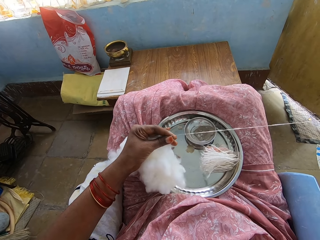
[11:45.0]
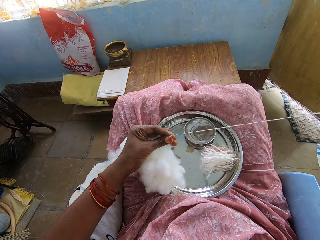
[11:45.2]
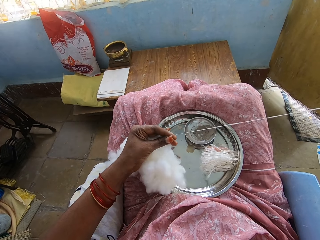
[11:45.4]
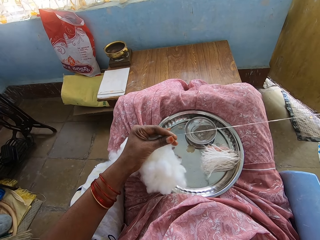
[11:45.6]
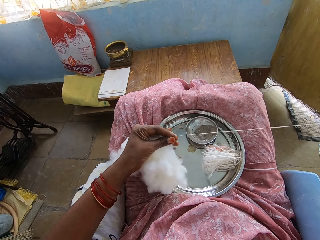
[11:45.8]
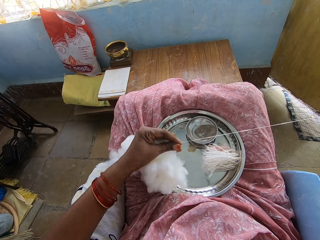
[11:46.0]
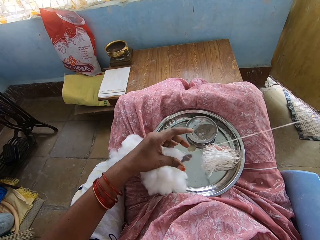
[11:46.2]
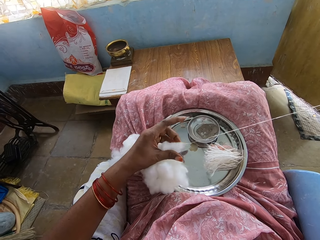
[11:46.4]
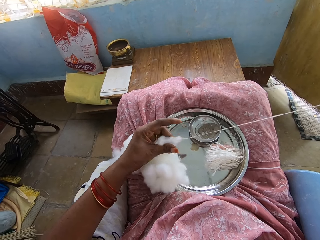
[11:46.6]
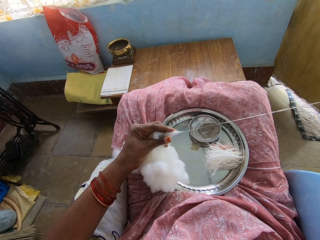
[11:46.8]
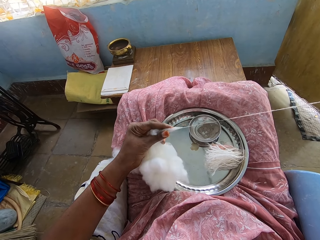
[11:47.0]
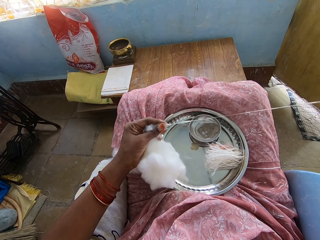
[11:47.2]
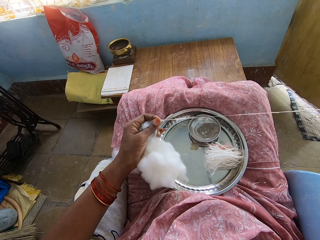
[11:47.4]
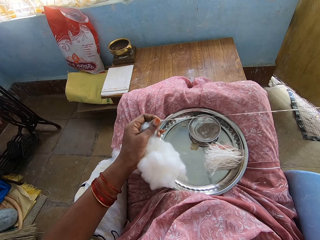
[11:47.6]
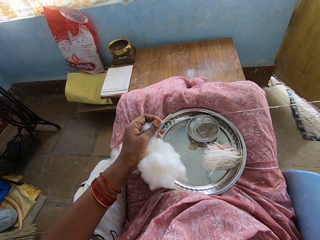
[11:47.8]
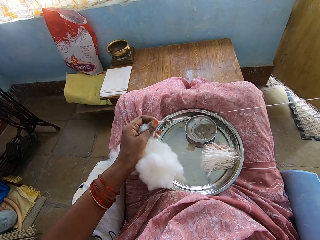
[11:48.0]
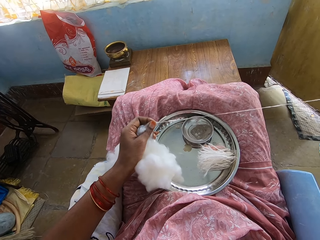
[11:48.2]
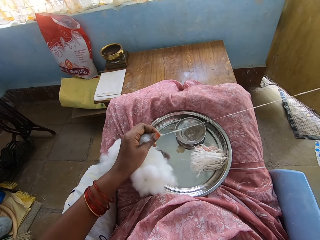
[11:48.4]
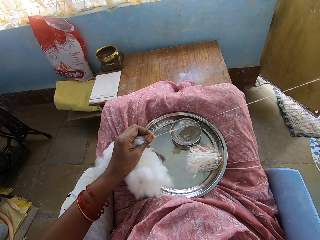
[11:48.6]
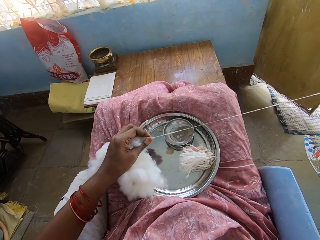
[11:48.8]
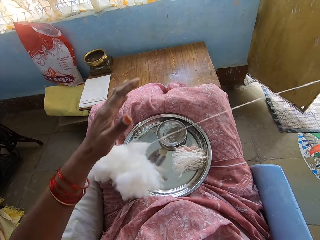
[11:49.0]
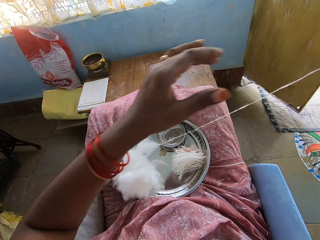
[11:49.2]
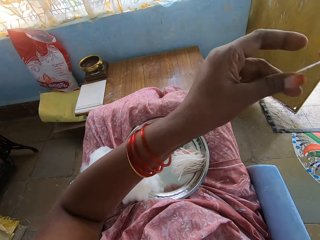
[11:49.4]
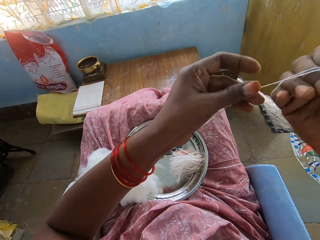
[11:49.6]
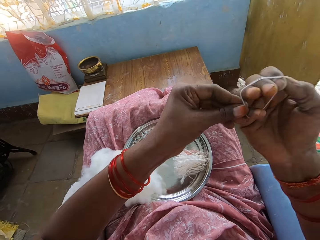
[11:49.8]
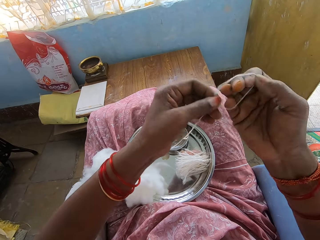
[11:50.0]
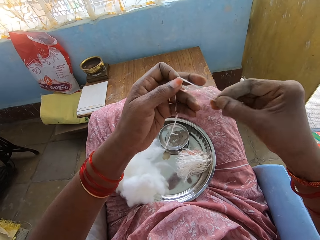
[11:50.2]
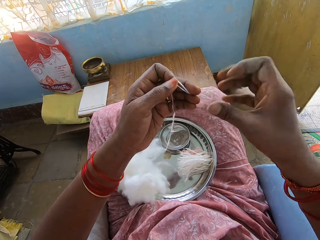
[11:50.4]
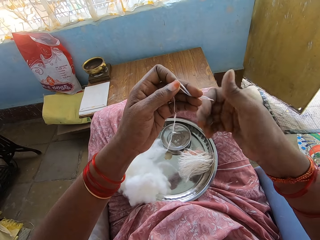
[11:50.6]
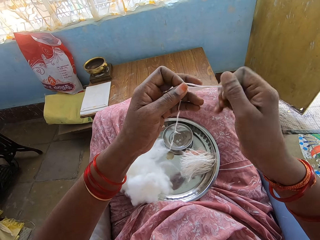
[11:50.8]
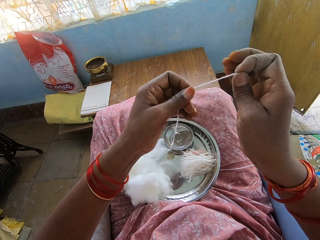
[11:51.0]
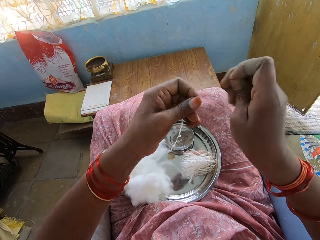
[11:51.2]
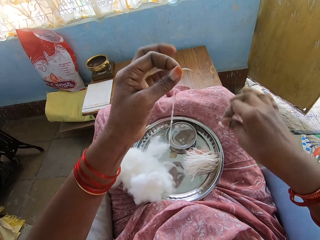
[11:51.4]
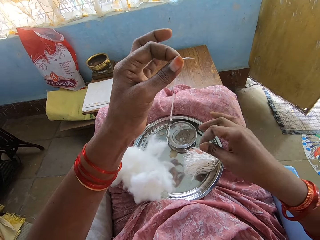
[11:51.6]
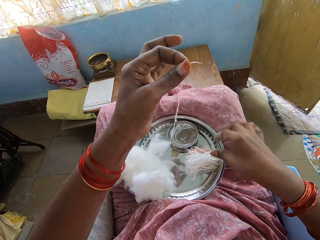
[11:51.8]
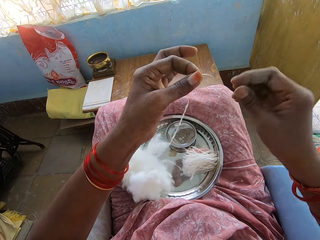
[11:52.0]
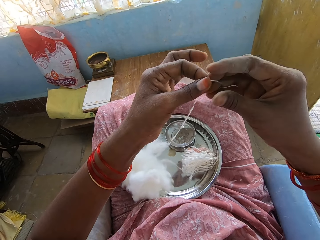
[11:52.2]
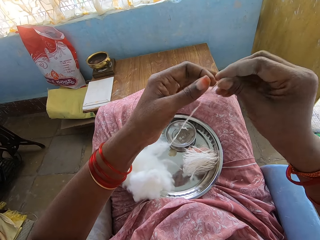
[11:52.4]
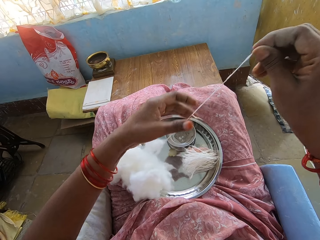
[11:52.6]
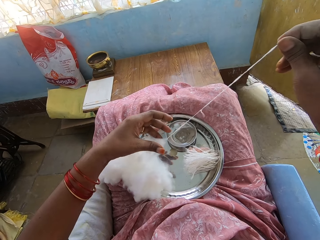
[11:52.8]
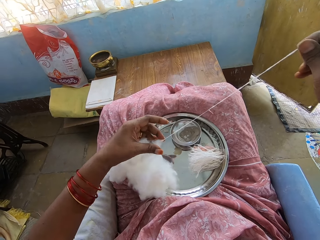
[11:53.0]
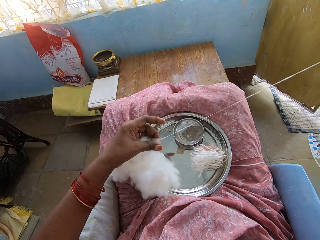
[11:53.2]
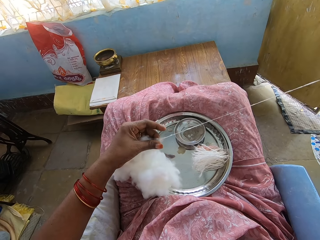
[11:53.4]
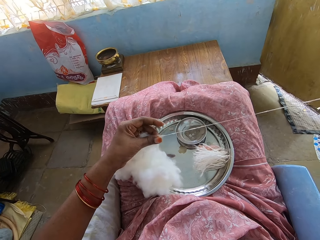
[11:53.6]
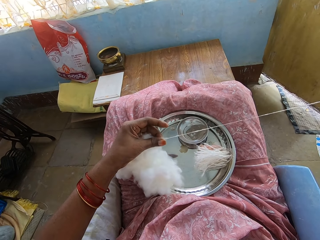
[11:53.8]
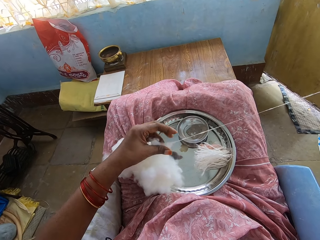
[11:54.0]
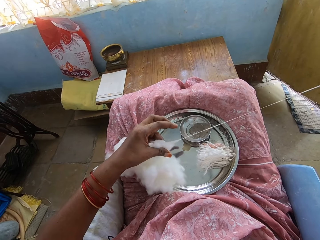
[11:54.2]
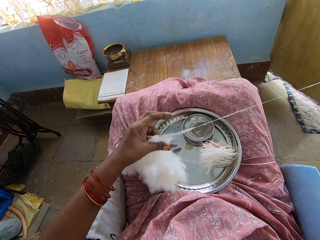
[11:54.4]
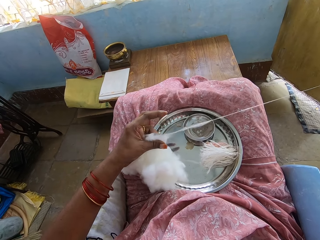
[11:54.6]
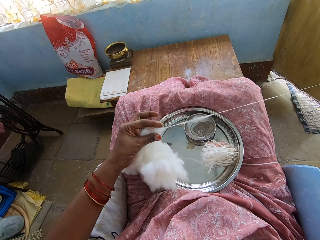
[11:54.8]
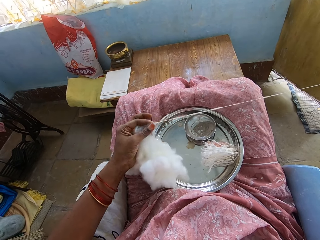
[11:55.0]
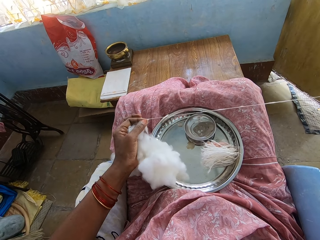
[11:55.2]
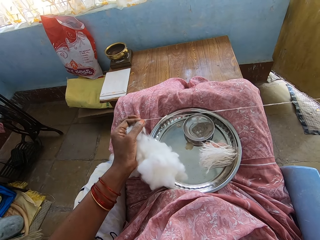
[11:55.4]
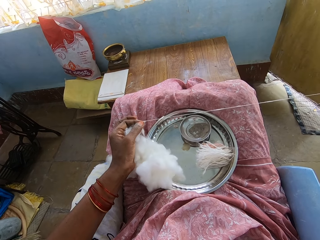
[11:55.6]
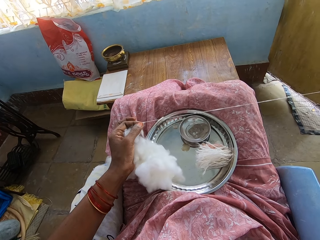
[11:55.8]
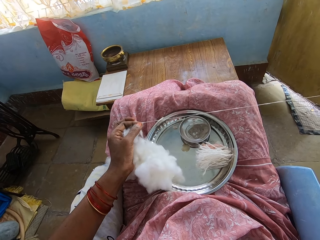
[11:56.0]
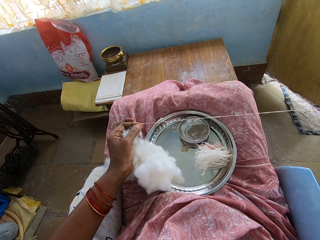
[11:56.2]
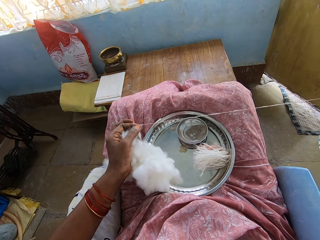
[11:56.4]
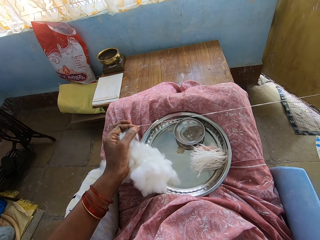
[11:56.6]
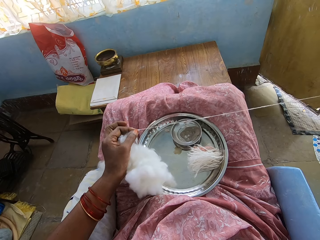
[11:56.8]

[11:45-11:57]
The camera wearer rolls the cotton wool on the hand, removes the rolled part from the hand, cuts the cotton wool, places the cotton wool on the tray, and pulls the cotton into a thin layer.

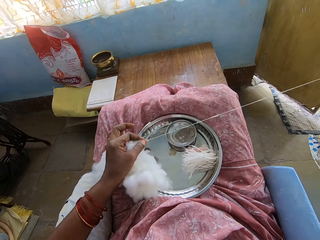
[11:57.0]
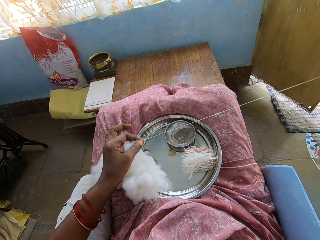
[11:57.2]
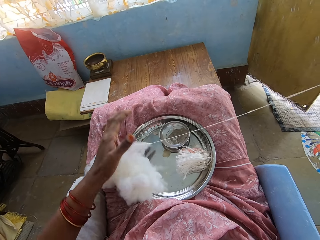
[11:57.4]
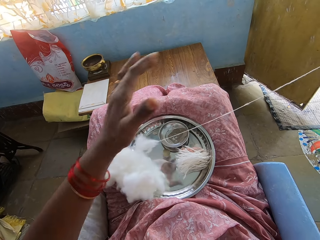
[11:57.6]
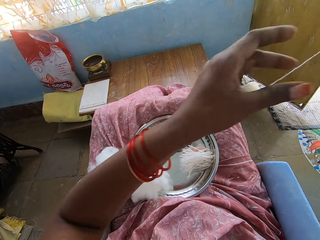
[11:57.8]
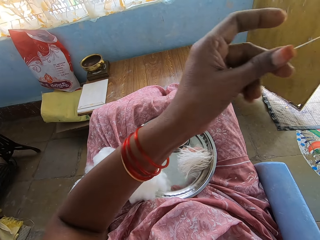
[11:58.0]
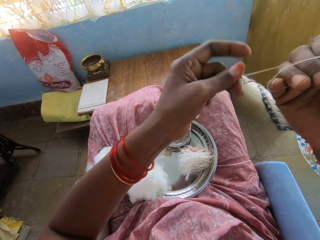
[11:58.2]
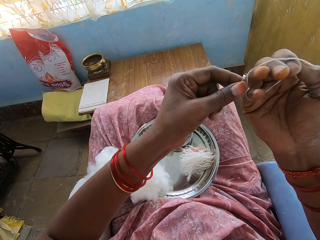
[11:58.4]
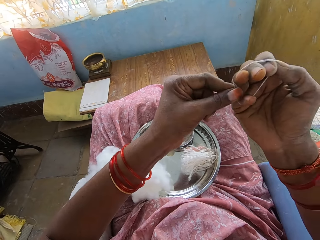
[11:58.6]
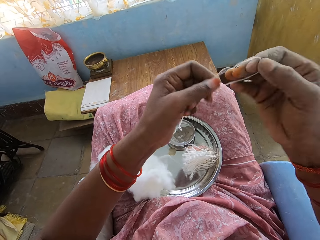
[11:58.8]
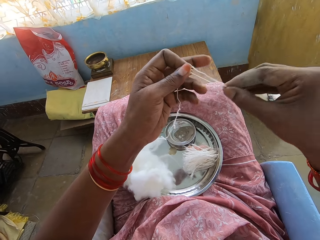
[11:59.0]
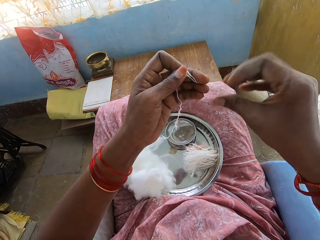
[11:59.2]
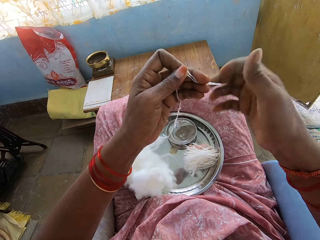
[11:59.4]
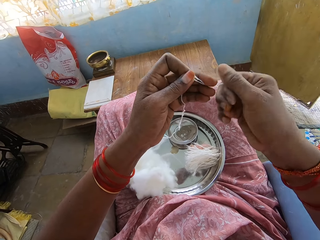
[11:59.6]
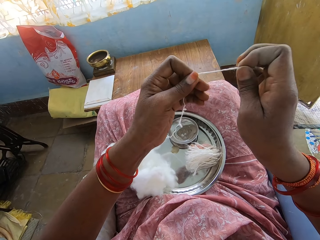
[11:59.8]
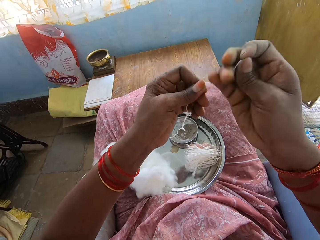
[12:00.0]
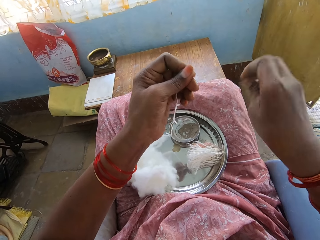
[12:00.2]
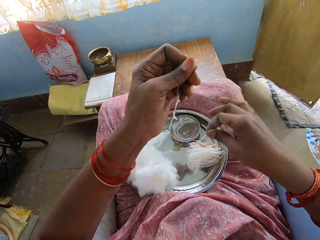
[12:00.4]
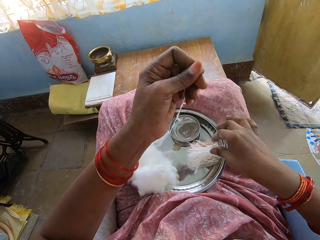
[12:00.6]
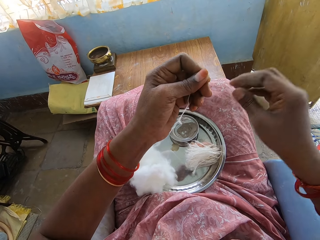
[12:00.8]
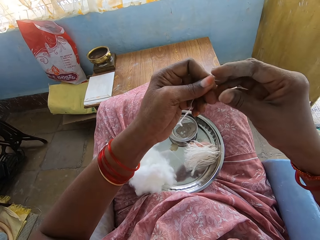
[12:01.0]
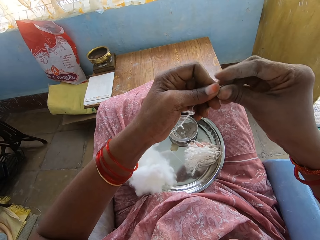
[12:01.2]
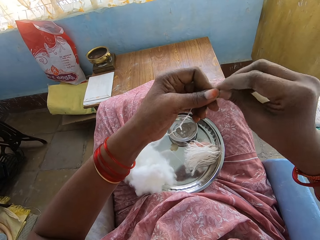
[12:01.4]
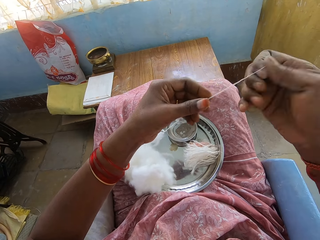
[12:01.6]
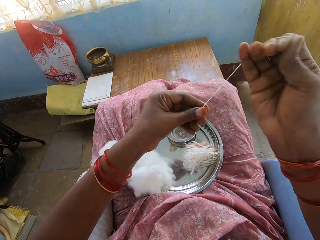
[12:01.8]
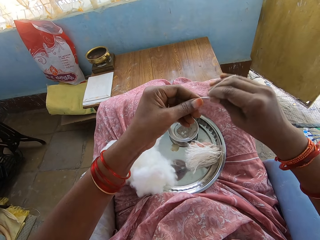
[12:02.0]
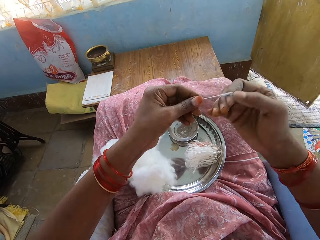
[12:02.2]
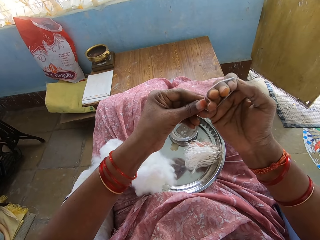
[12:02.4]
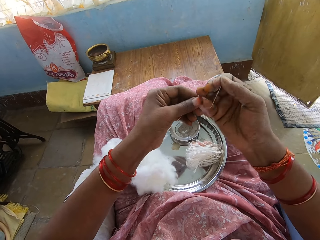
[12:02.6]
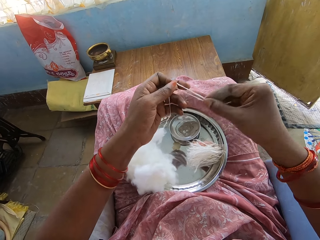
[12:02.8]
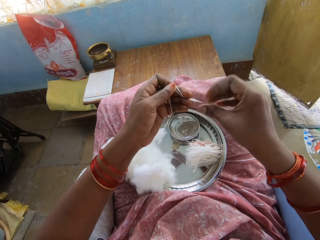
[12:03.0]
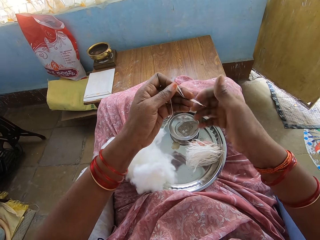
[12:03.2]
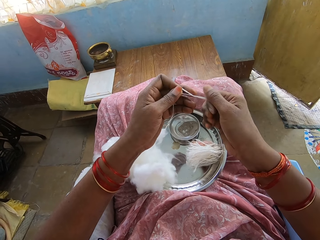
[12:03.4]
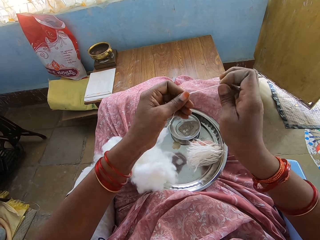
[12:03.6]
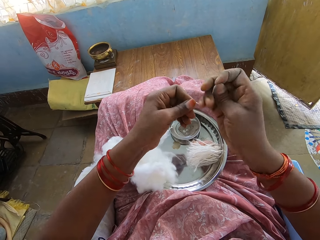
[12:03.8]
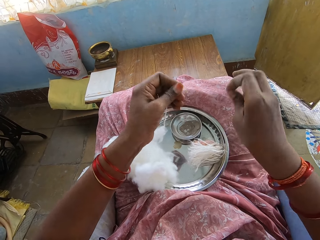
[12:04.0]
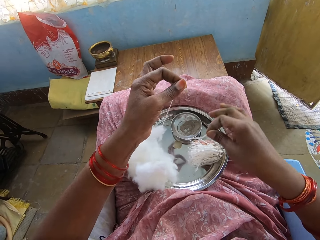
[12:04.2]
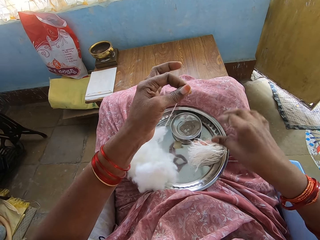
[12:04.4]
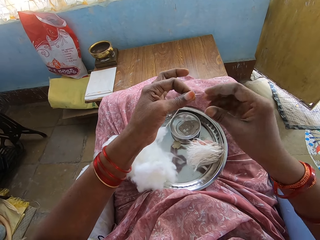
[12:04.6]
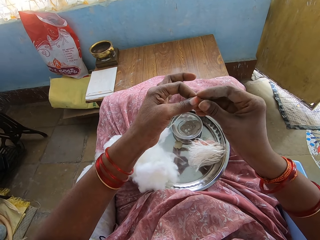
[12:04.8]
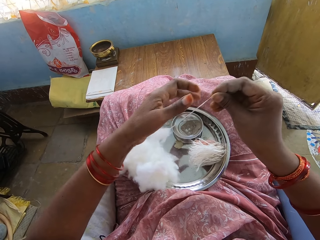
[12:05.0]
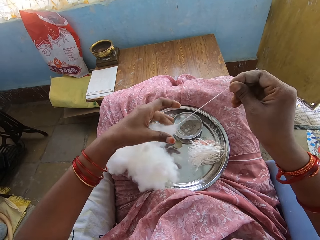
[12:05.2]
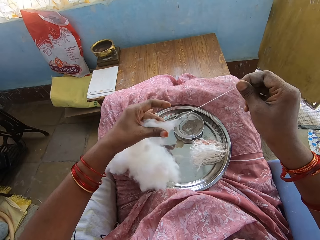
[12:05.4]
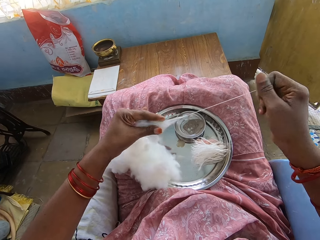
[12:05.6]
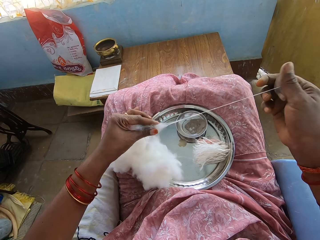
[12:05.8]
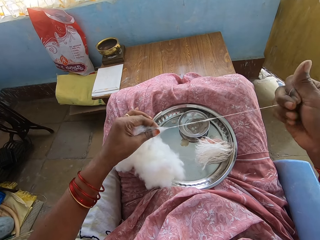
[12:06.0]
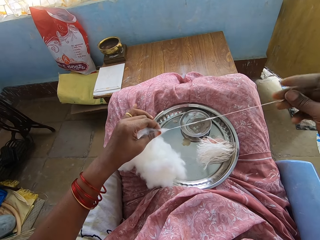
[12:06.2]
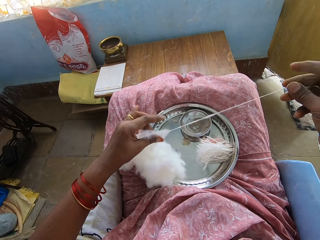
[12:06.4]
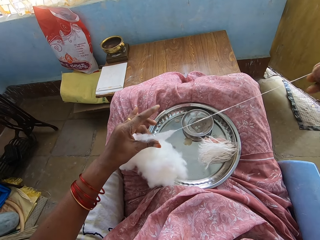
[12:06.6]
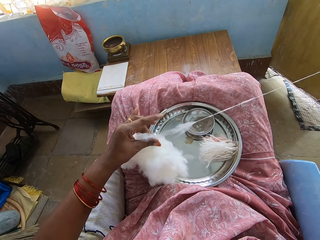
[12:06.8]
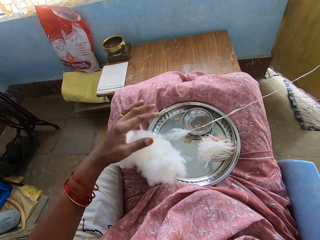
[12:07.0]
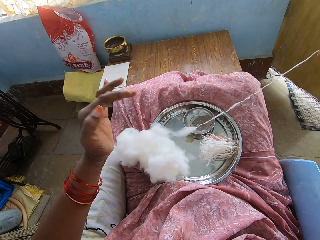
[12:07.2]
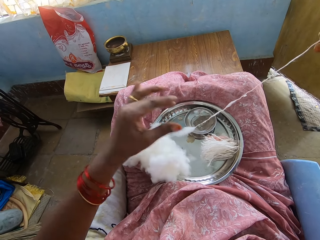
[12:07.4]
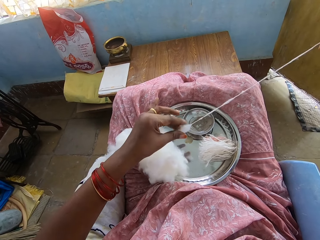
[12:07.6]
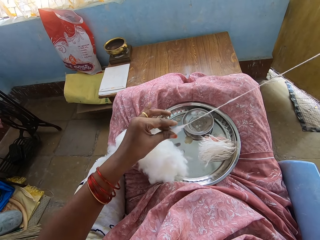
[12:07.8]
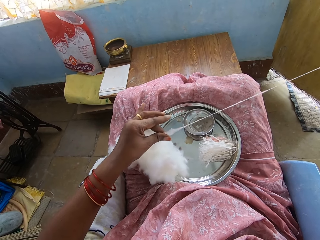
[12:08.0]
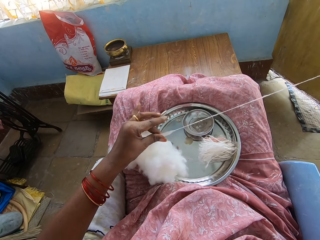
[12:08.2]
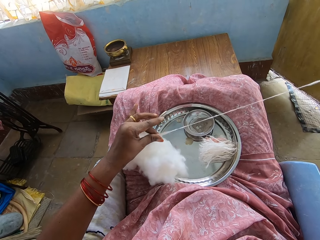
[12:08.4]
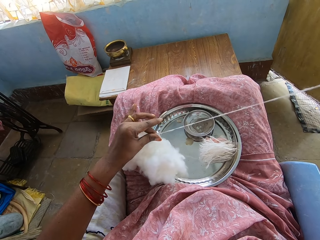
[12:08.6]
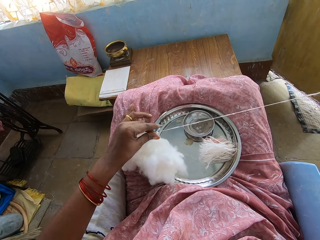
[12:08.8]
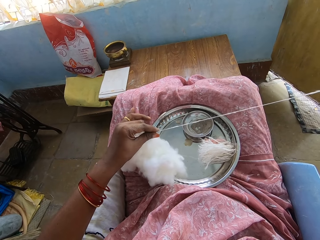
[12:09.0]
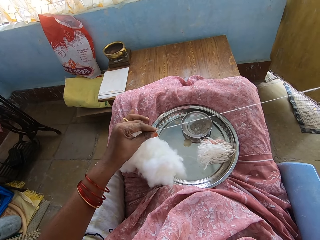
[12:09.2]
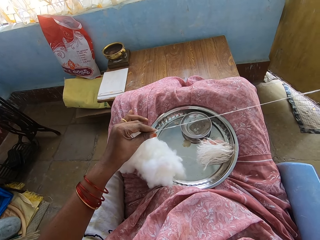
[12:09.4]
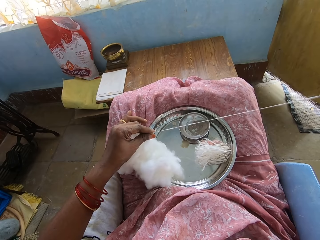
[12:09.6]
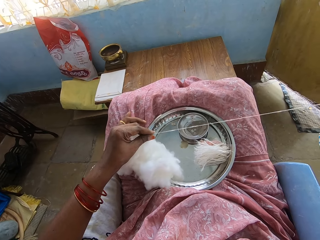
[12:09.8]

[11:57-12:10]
The camera wearer removes the rolled part from the hand, cuts the cotton wool, places the cotton wool on the tray, rolls the cotton wool on the hand, removes the rolled part from the hand, cuts the cotton wool, places the cotton wool on the tray, and pulls the cotton into a thin layer.
